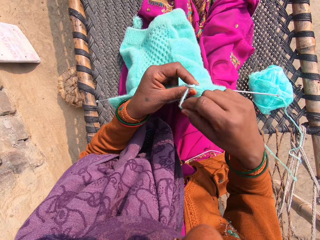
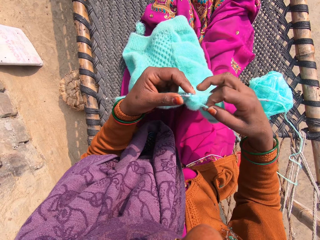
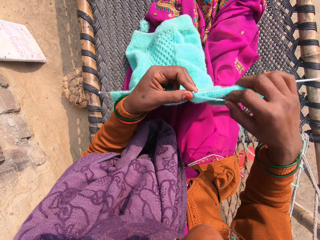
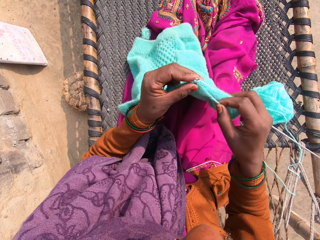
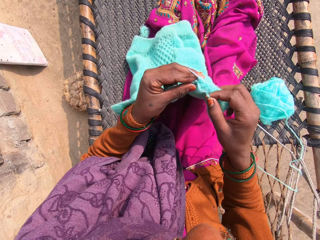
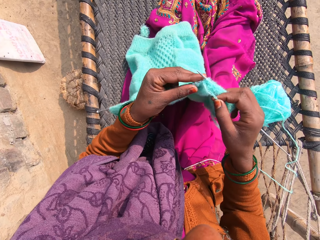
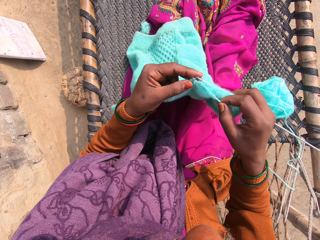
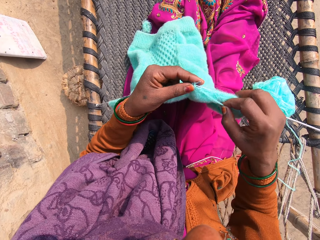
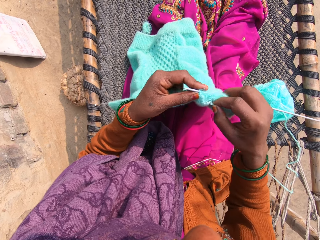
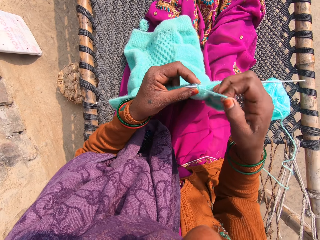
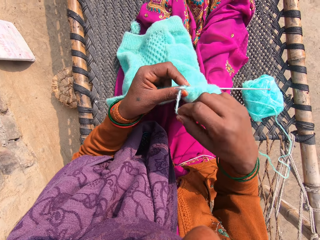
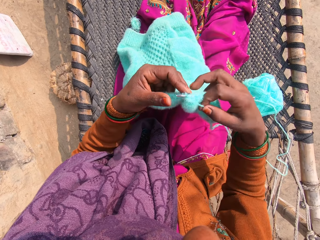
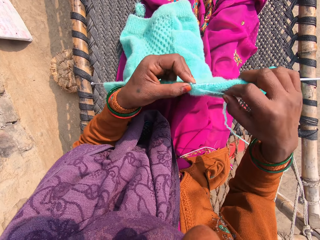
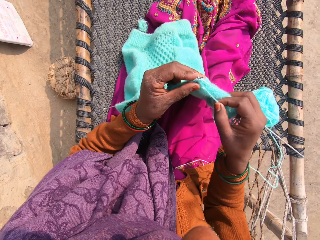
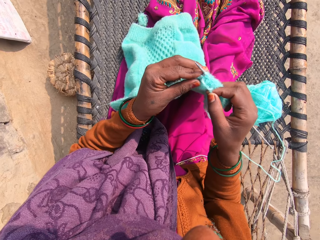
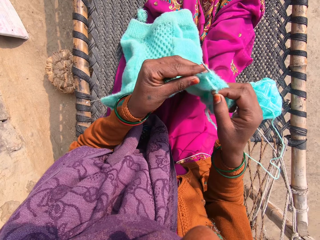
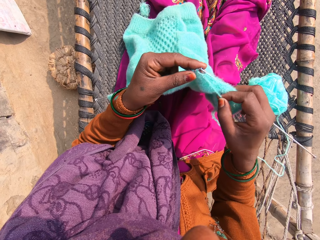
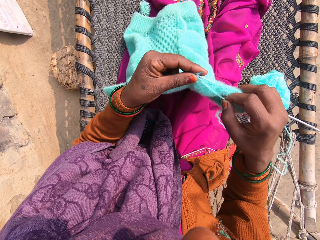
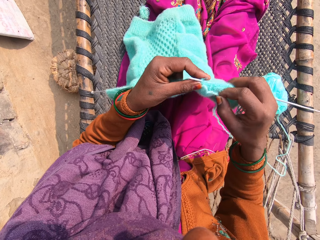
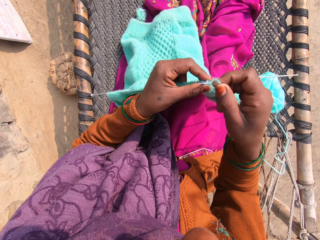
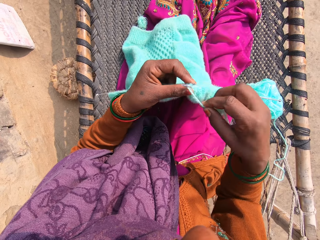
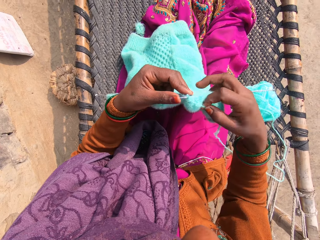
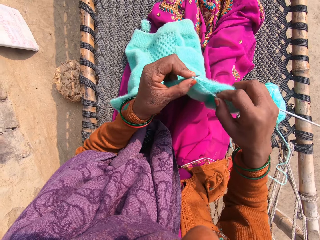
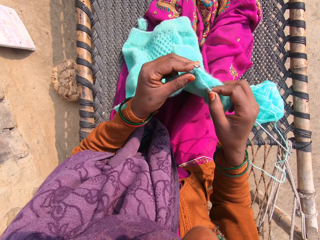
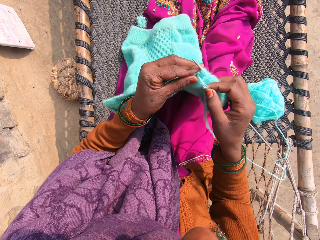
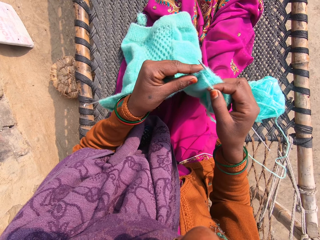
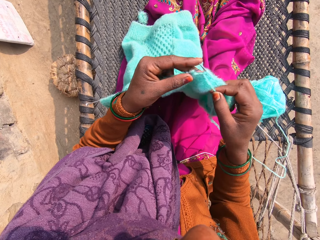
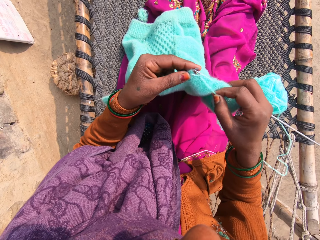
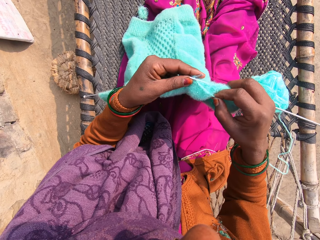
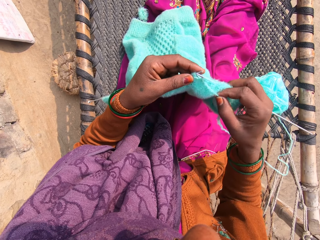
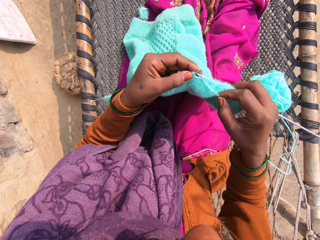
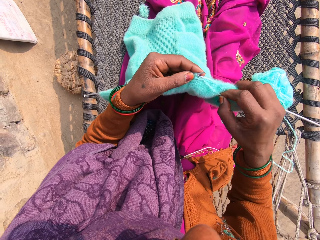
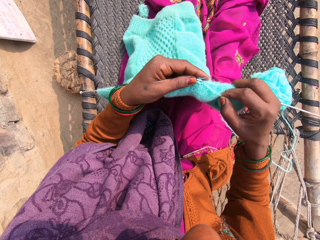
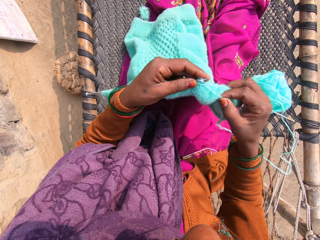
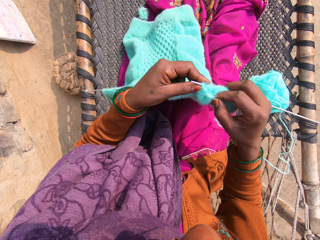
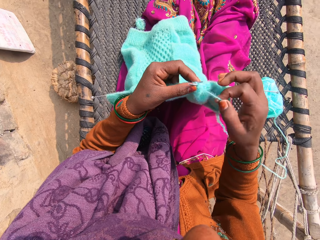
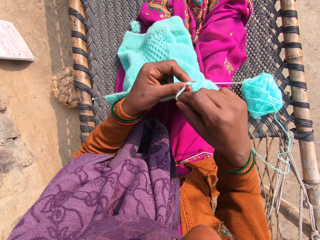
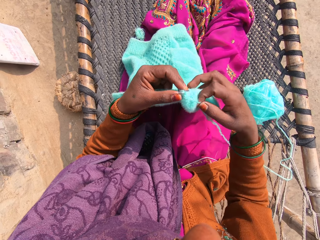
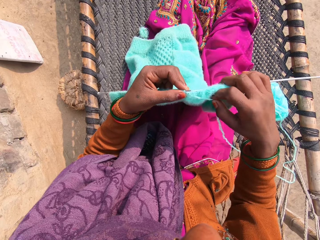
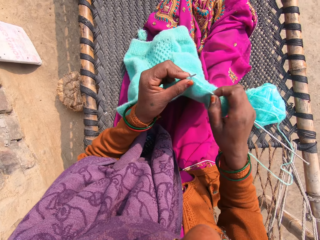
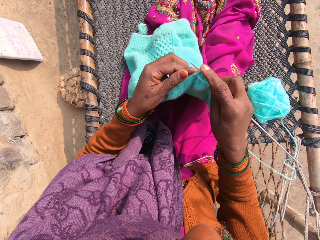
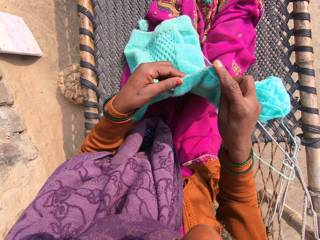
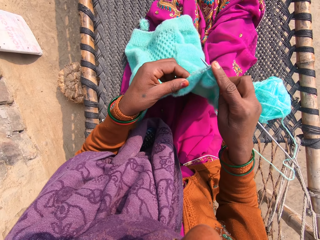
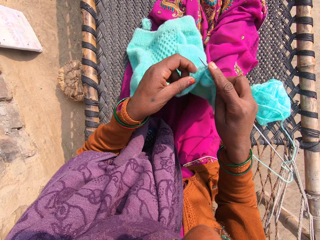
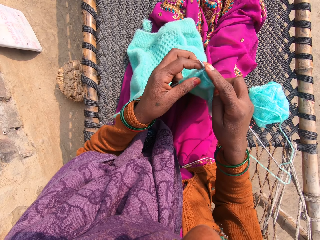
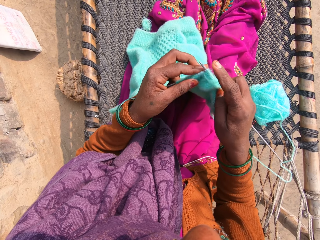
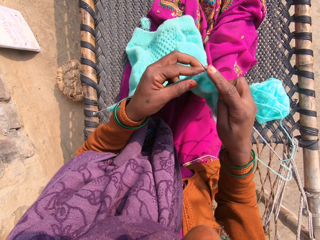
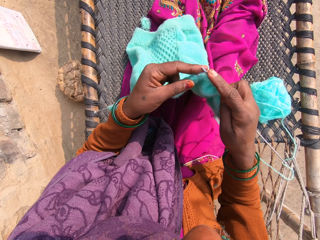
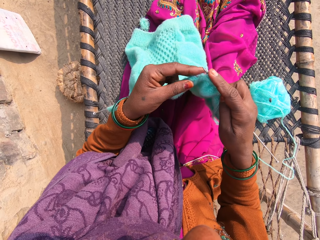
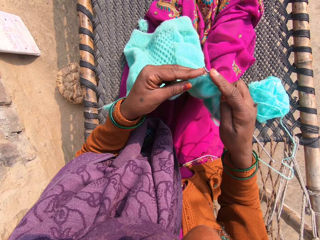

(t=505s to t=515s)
The camera wearer talks with the caller on the phone.

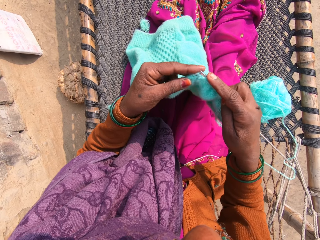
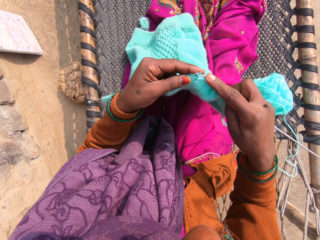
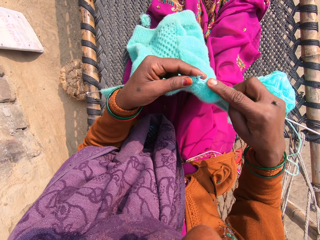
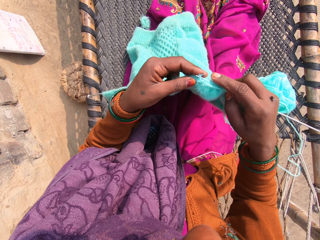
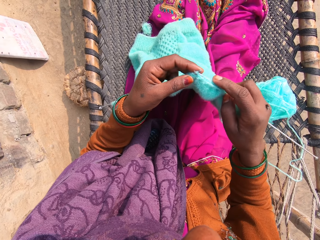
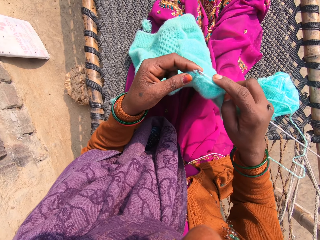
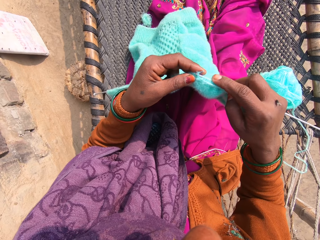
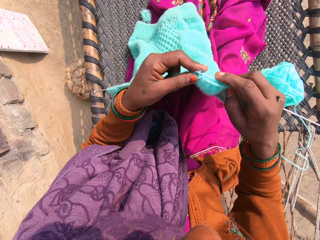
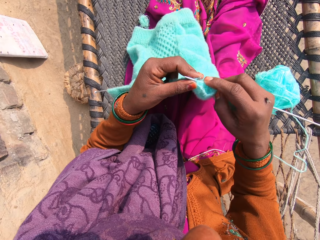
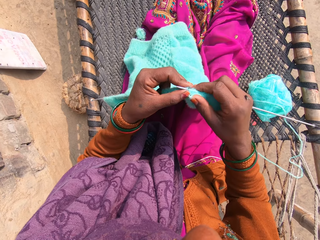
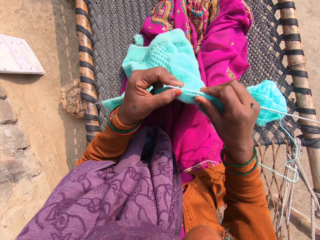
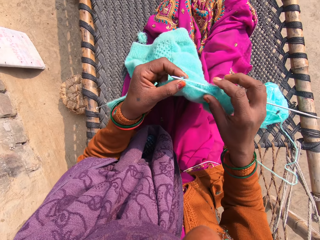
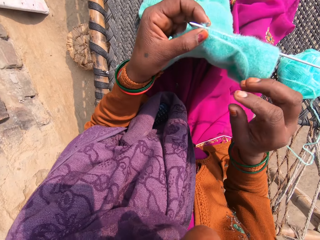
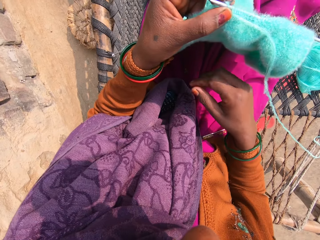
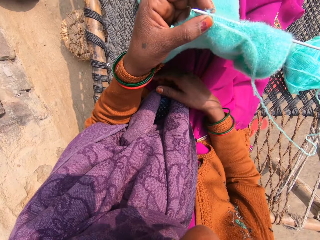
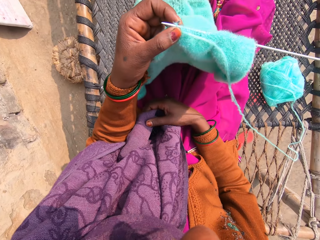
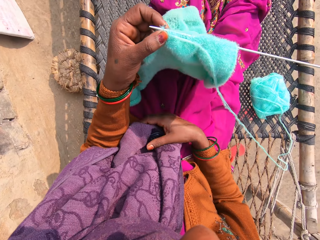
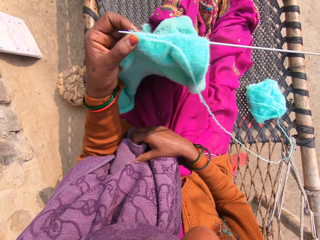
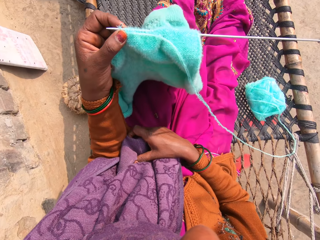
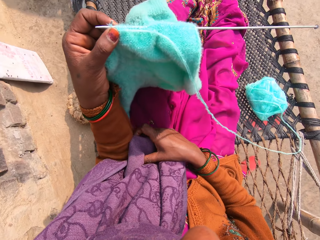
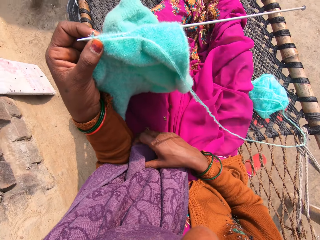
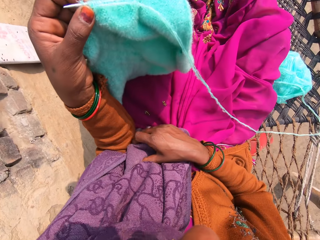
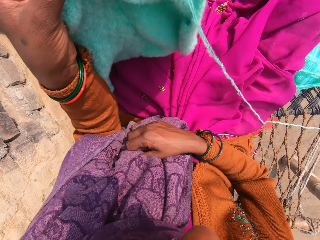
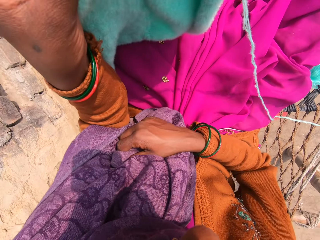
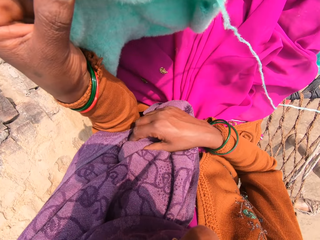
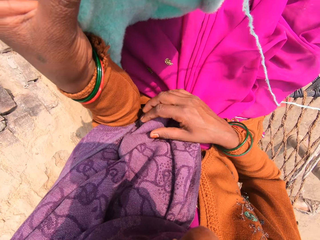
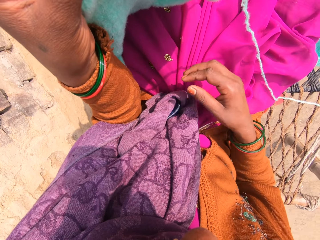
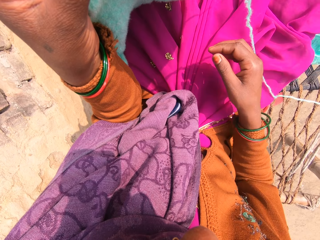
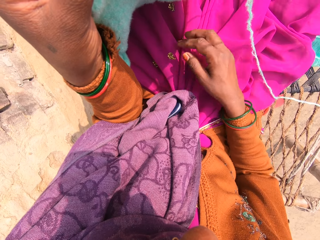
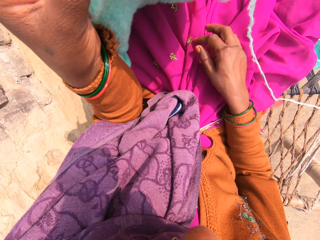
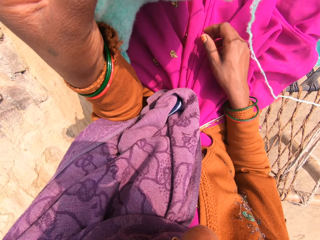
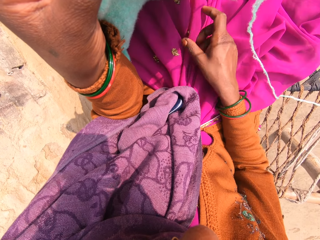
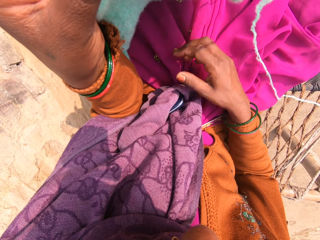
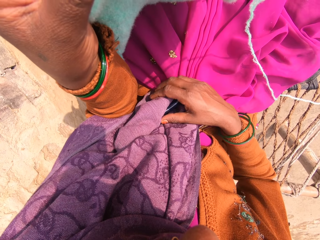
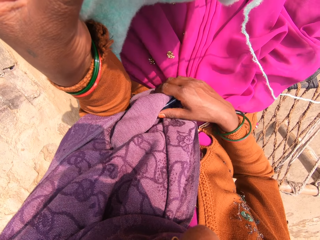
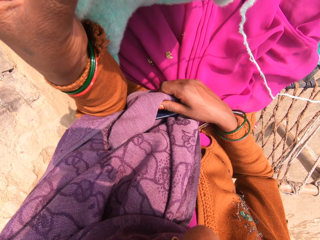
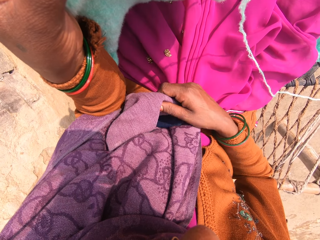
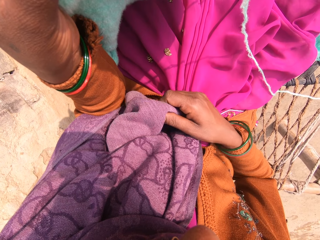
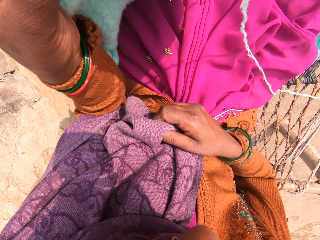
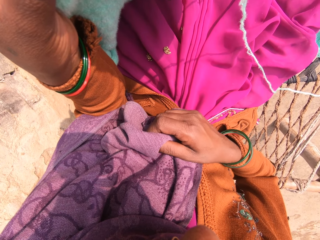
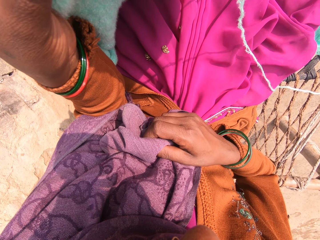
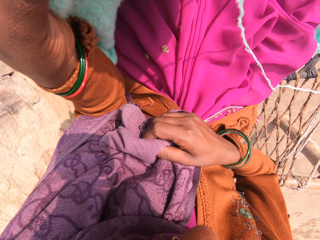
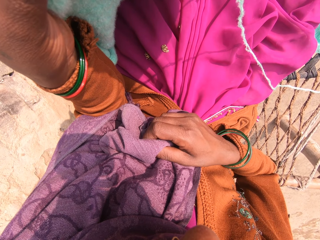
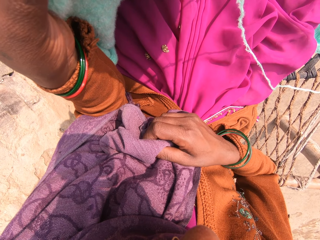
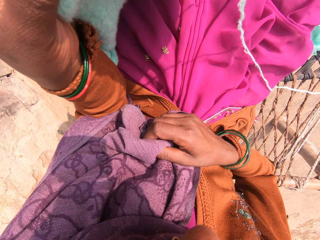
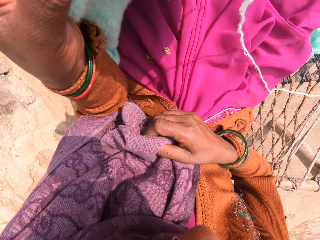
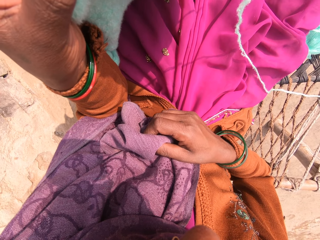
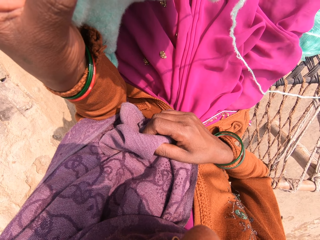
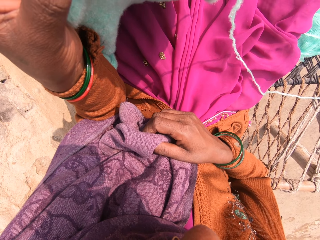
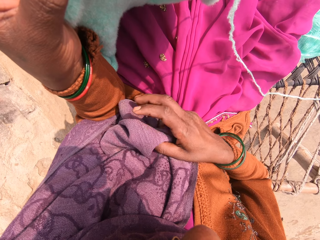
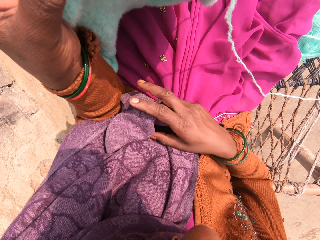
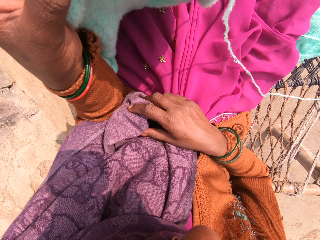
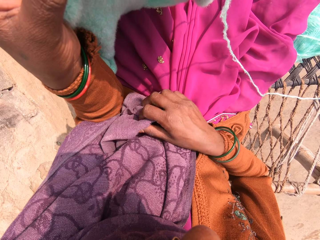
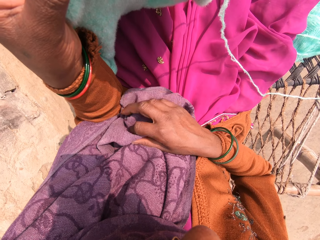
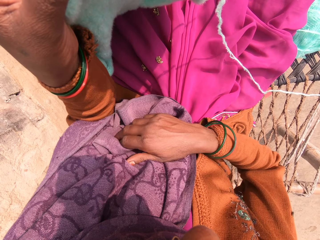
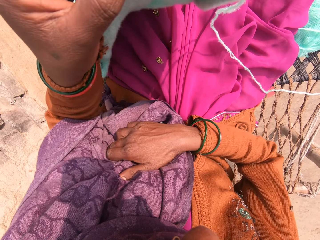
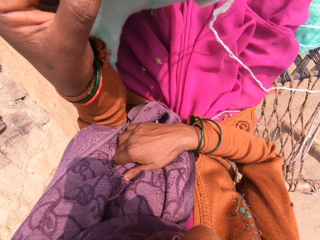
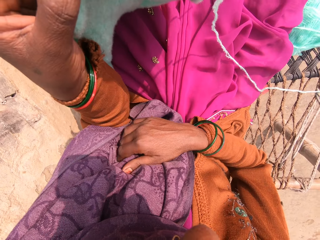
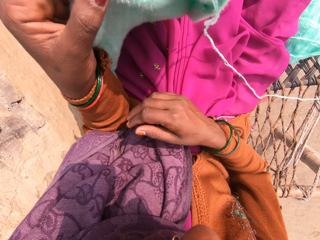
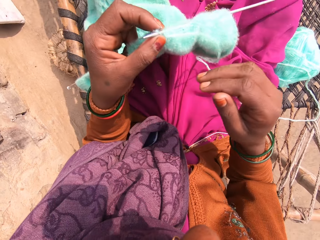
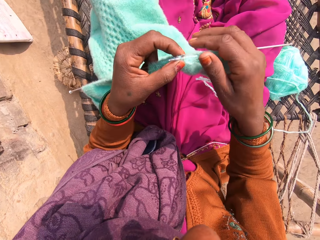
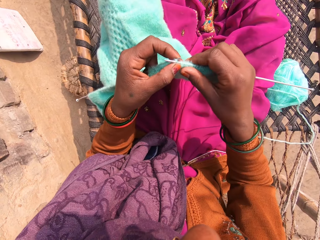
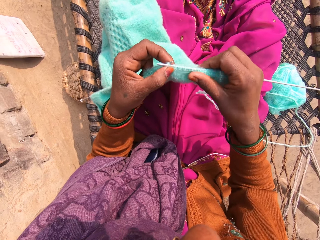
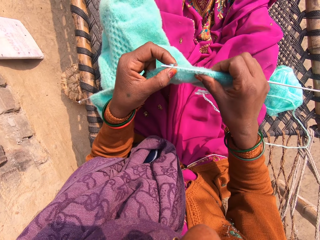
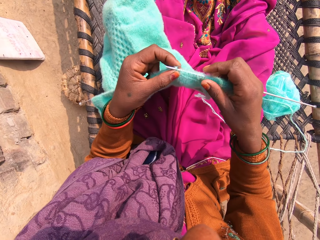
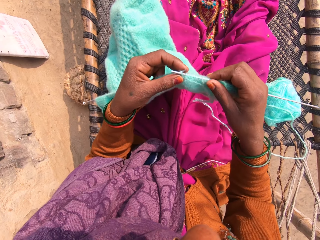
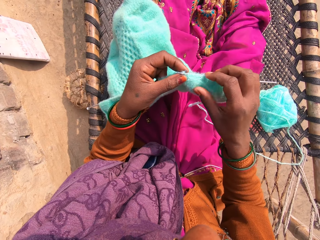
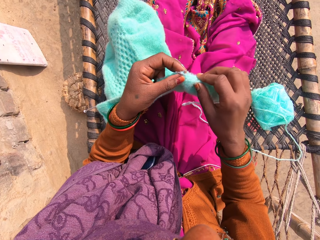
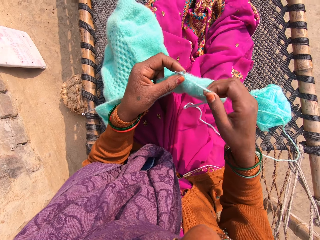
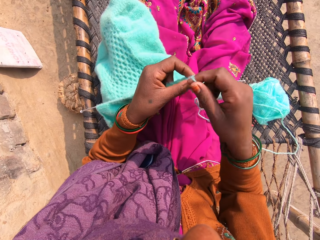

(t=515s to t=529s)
The camera wearer talks with the caller on the phone. She adjusts her cloth with her right hand. She holds the phone with her scarf. She lifts up her cloth with her right hand. She makes a sound with her mouth. She adjusts the piece of garment with her hand.
